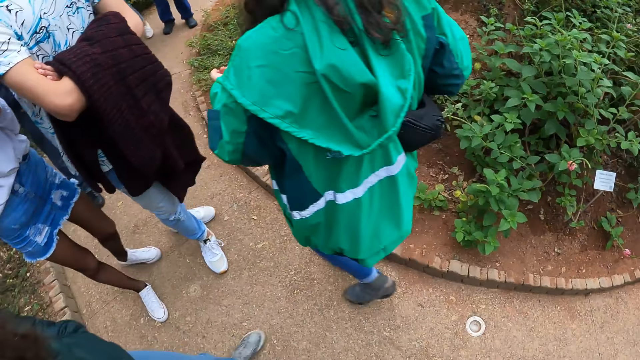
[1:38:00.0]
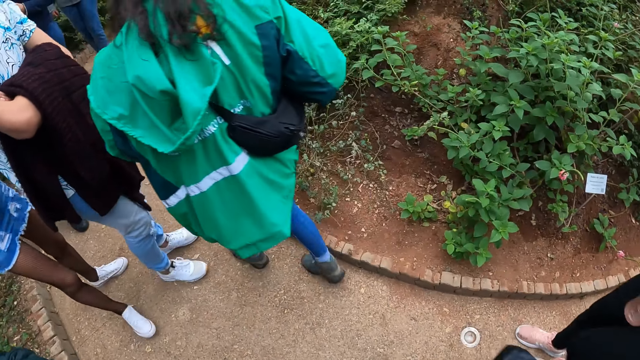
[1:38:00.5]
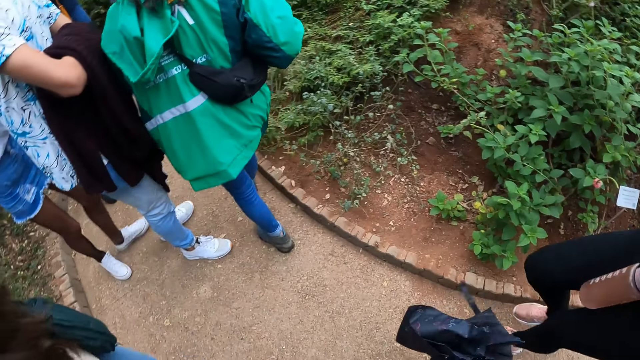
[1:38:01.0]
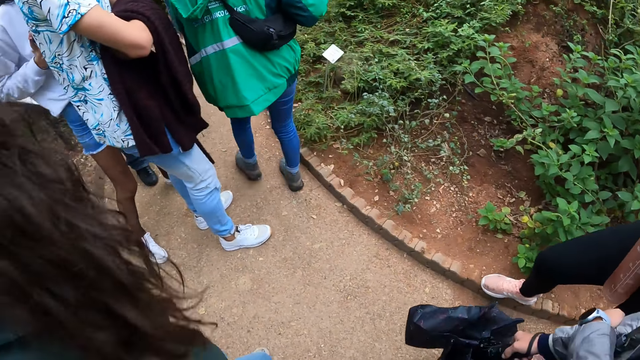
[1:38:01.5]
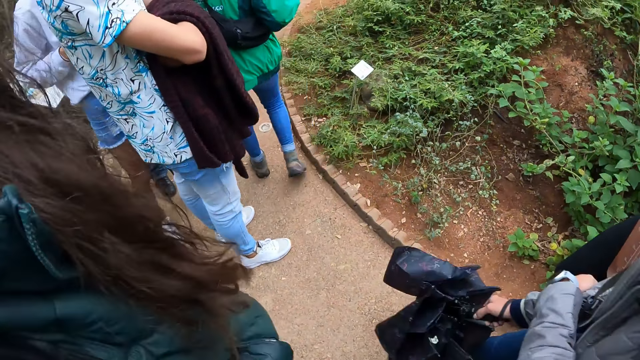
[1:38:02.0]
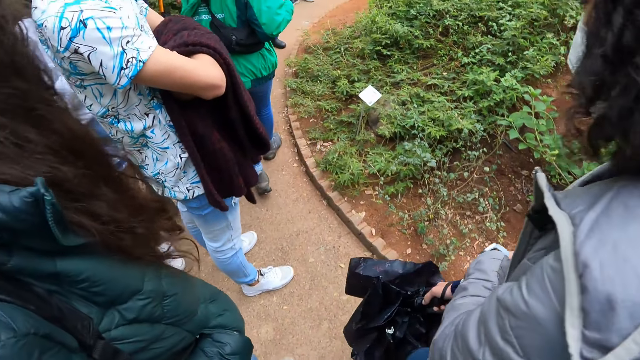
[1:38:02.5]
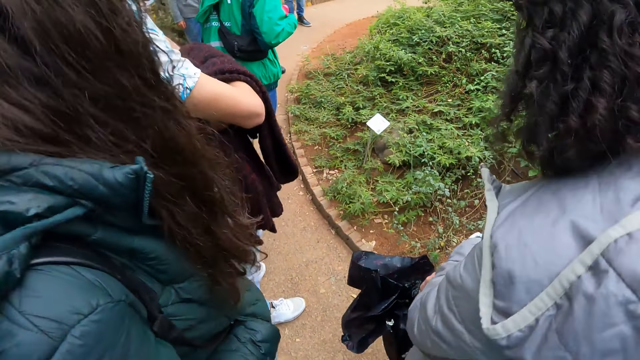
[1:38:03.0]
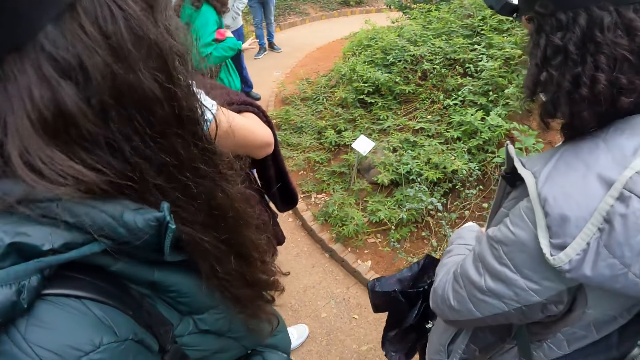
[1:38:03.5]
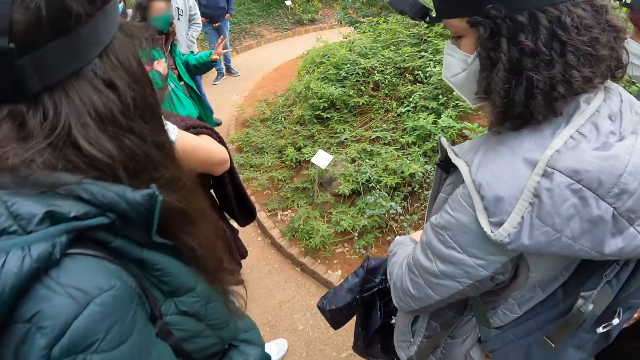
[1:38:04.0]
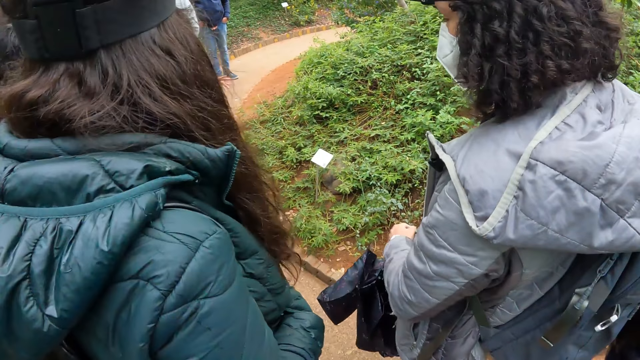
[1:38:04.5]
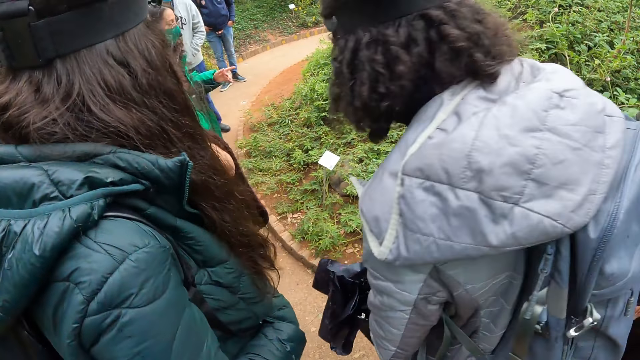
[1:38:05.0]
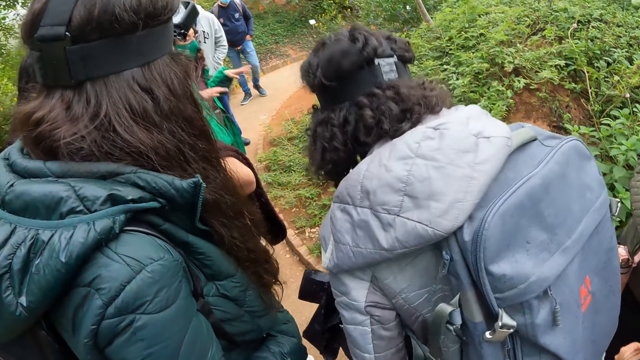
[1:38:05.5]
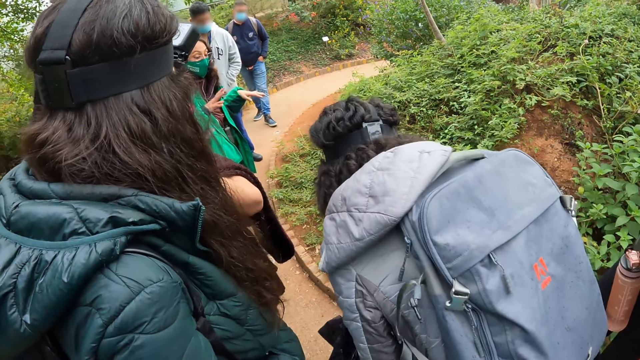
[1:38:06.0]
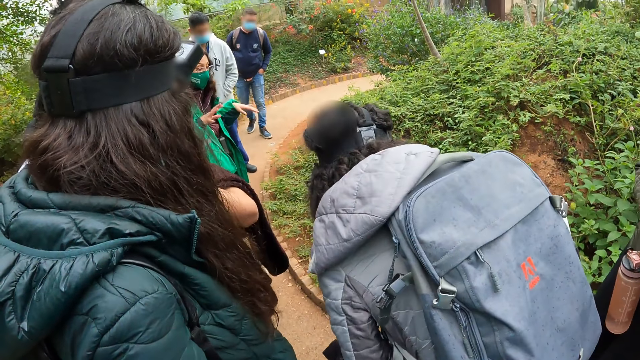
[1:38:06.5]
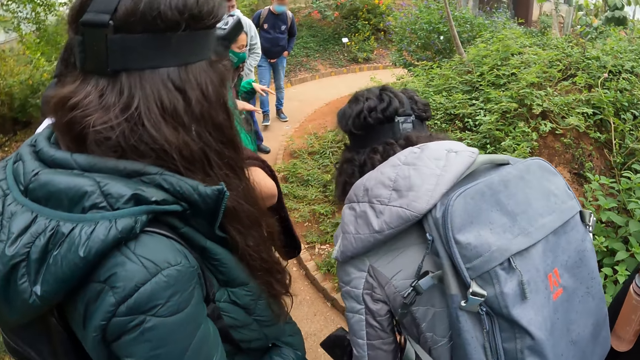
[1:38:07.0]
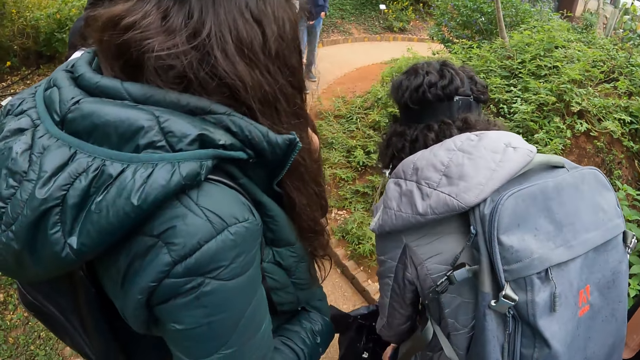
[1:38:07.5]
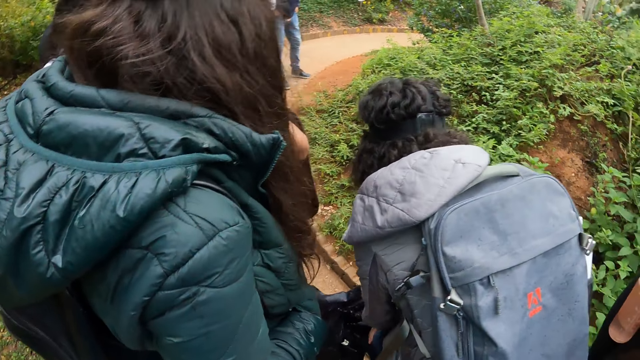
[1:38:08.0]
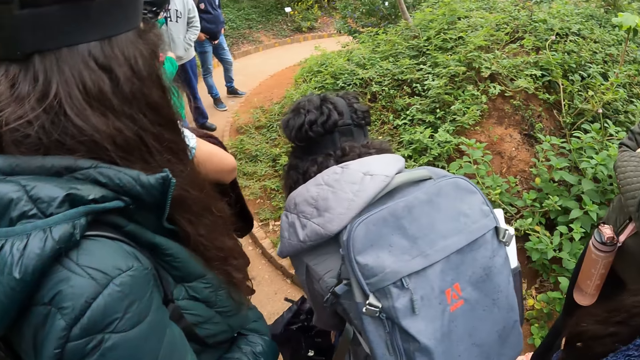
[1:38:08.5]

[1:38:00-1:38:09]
A man moves back. A lady moves back. The camera wearer walks on the pathway. Another lady walks around. A third lady walks around. A fourth lady moves forward. A woman interacts with everyone outside. A fifth lady sways her hands. The second lady bends down. Another man walks forward.

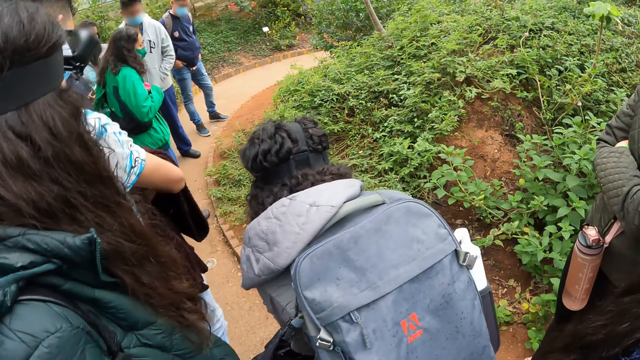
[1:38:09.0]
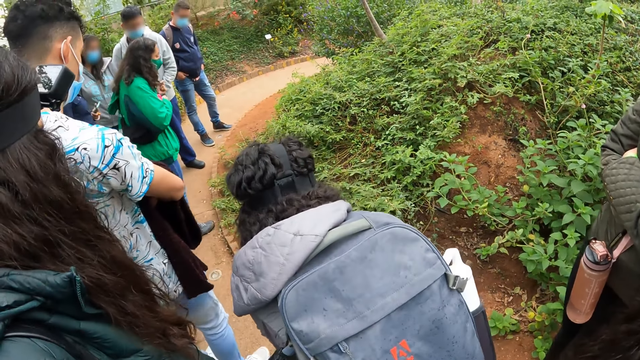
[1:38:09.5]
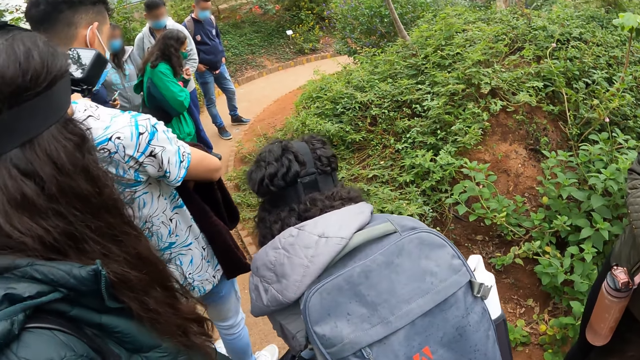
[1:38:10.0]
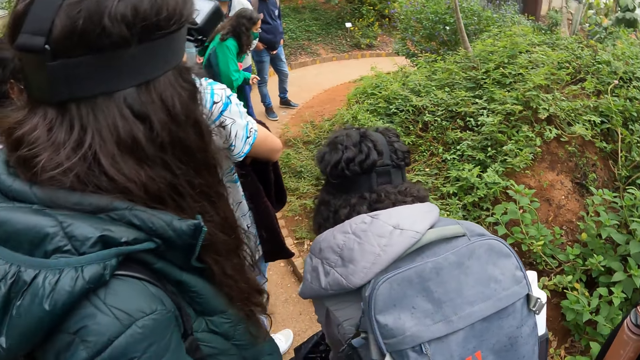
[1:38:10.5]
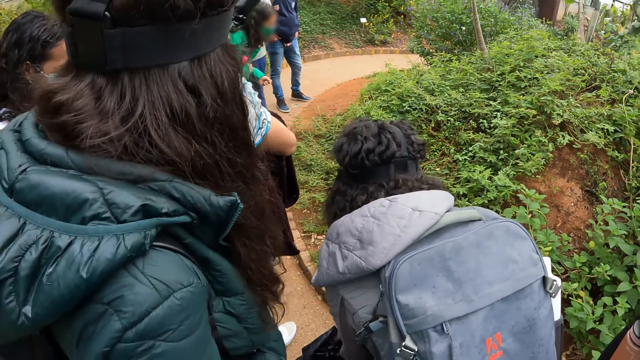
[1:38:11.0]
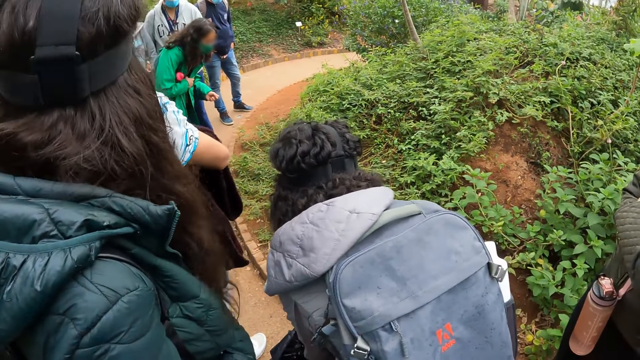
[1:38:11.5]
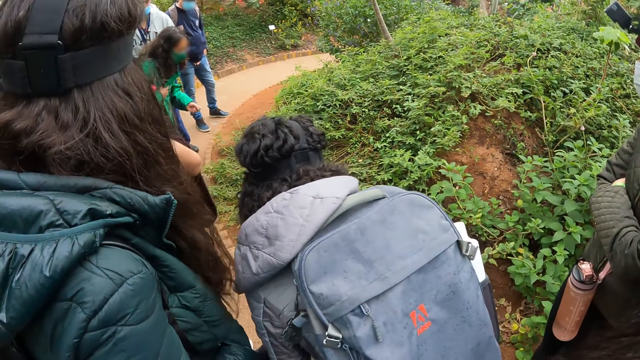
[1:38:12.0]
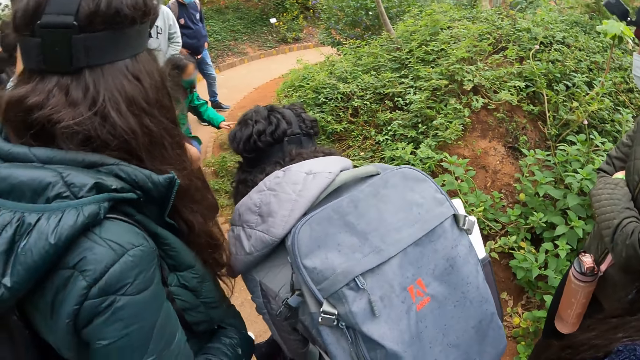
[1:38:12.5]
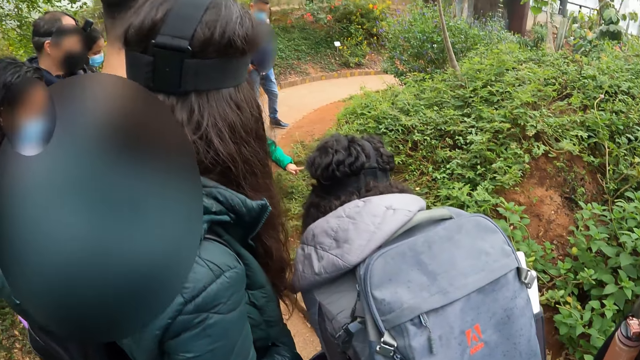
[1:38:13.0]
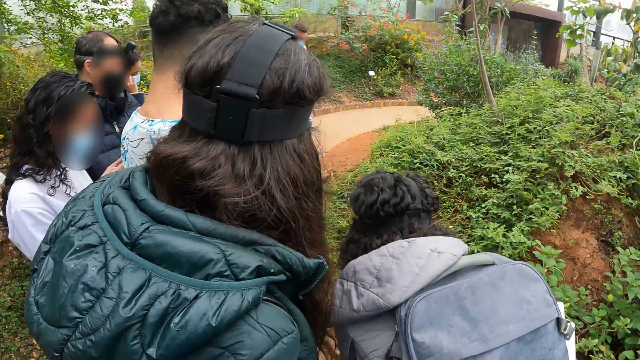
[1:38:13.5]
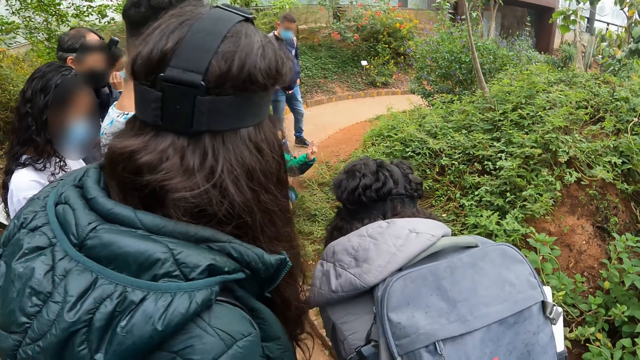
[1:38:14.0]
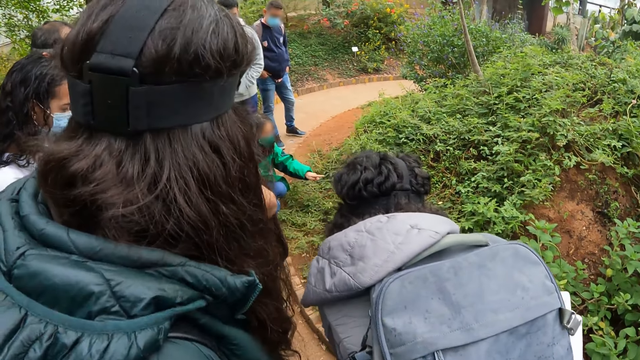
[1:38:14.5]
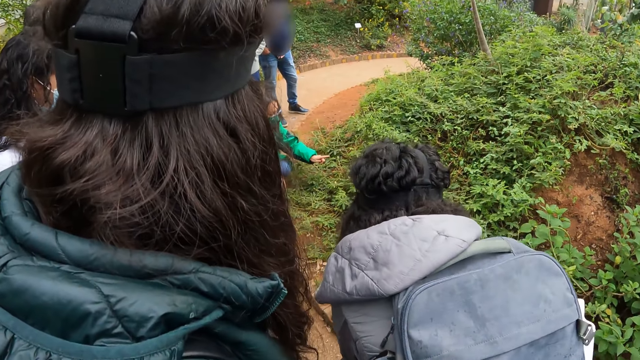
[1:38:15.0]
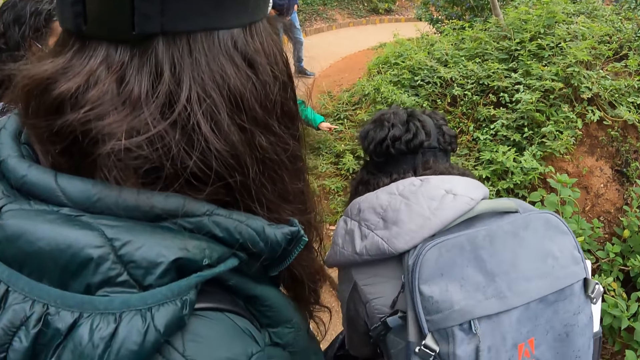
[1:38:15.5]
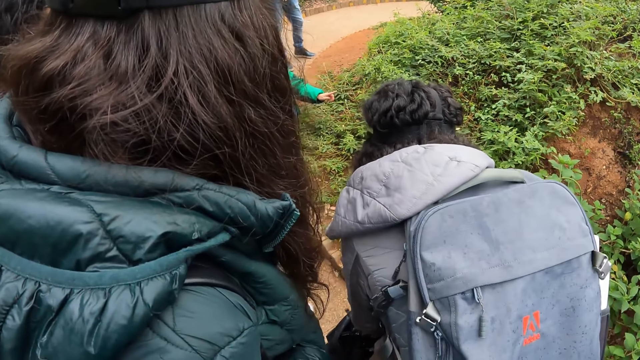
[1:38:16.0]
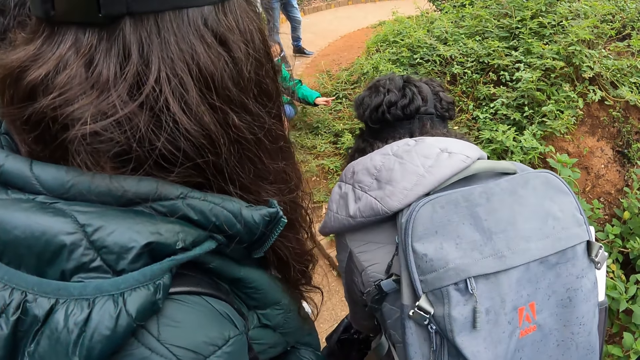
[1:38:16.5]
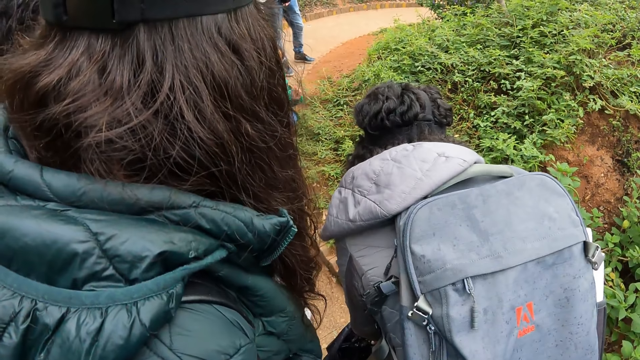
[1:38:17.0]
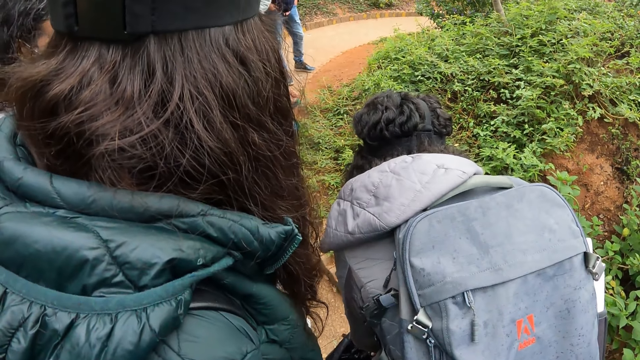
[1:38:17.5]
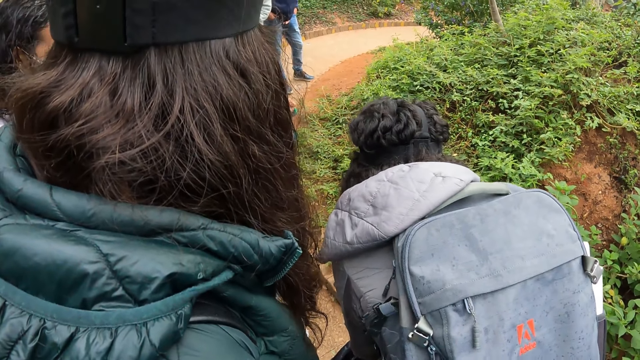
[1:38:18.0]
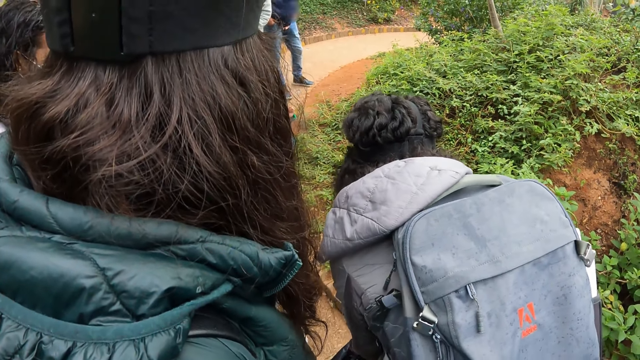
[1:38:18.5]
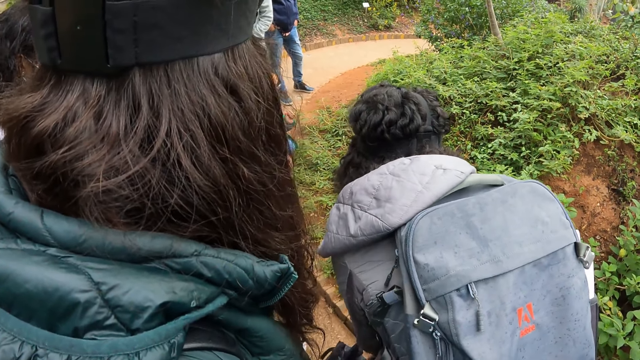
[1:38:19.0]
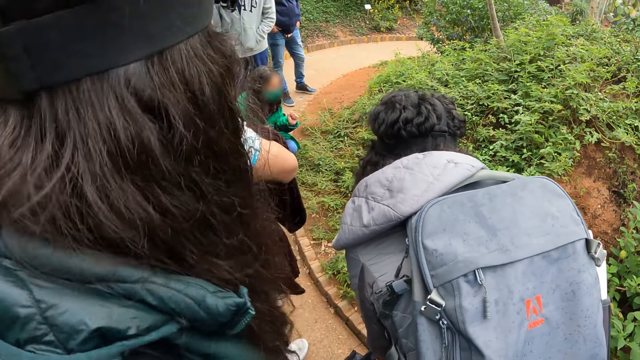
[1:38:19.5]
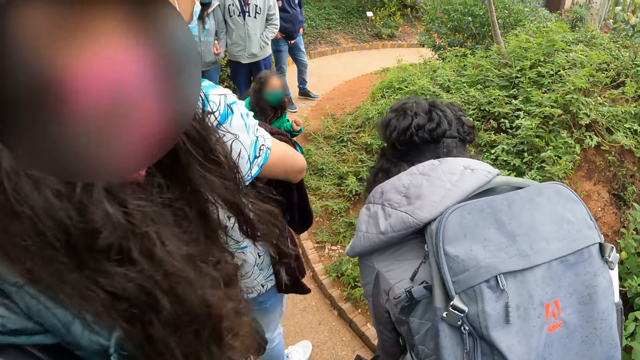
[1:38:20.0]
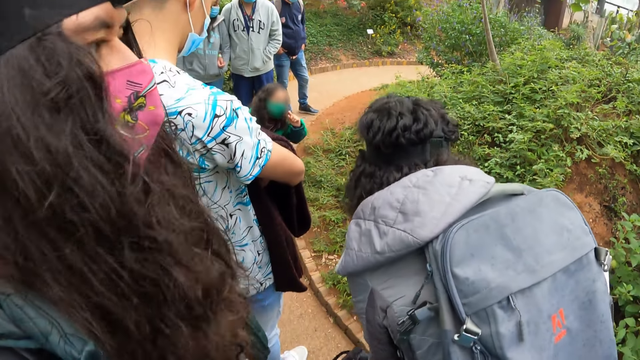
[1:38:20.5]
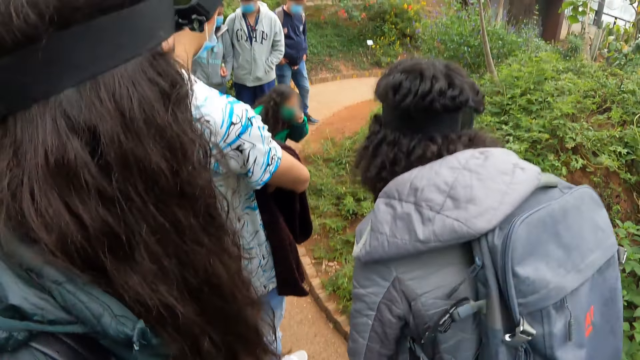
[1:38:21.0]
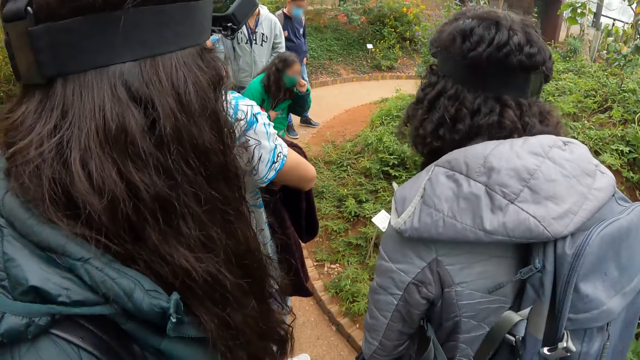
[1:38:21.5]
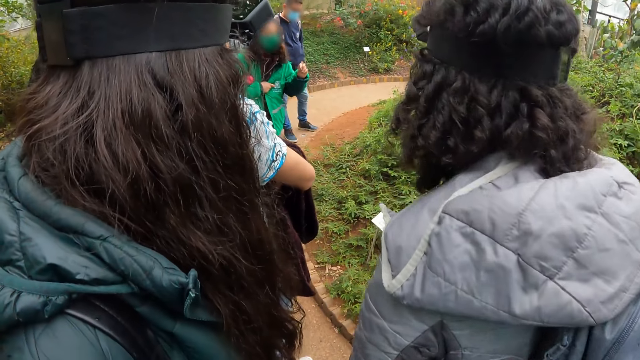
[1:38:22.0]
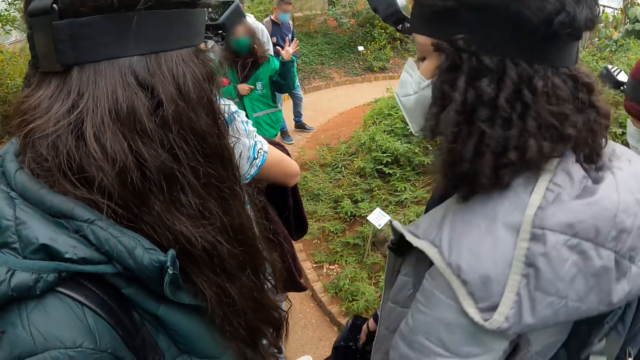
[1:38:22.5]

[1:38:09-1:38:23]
A man moves around. A lady bends down and points at plants. Another lady looks around. A third lady raises up. The first lady touches the face, stands up and sways her hand.
